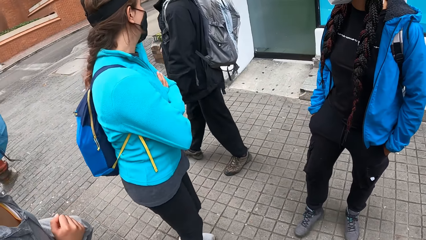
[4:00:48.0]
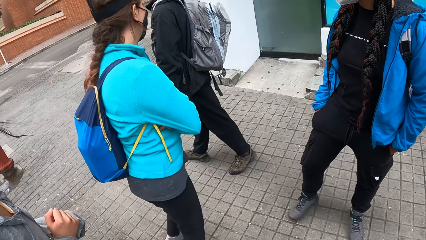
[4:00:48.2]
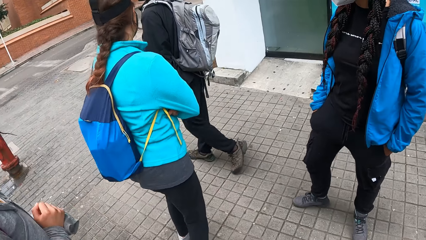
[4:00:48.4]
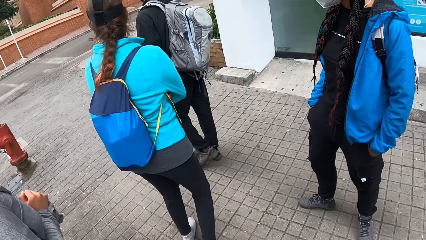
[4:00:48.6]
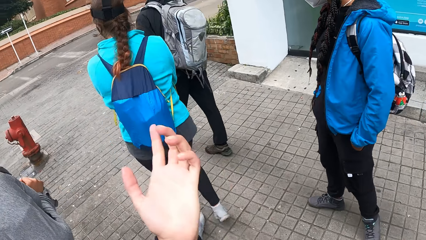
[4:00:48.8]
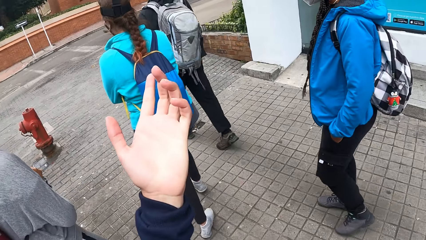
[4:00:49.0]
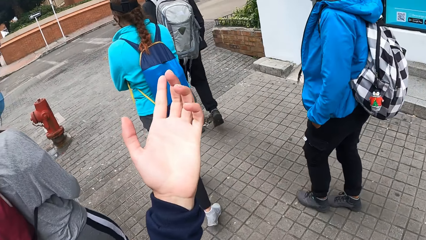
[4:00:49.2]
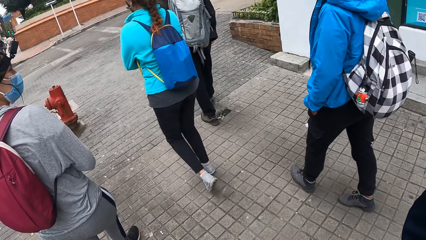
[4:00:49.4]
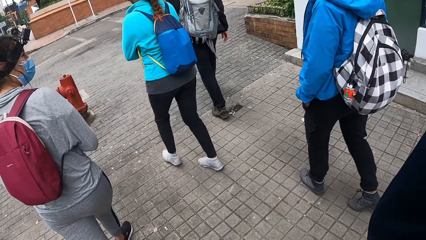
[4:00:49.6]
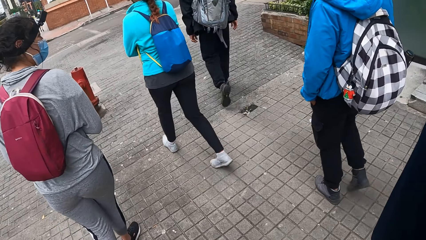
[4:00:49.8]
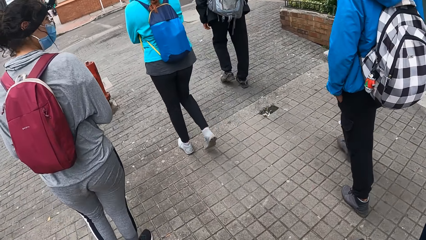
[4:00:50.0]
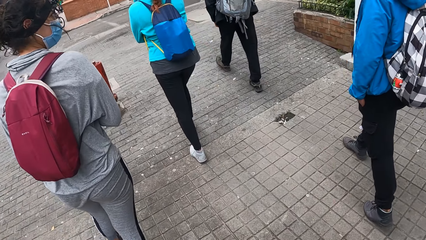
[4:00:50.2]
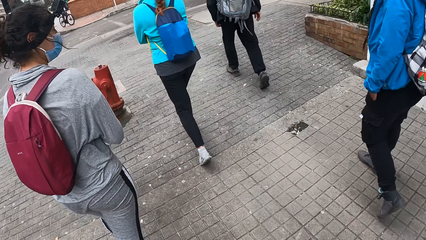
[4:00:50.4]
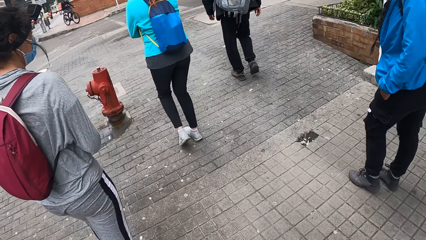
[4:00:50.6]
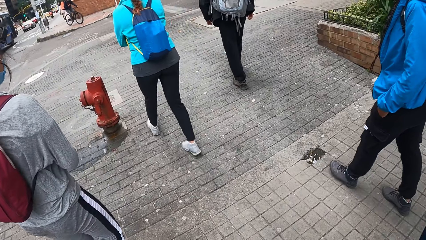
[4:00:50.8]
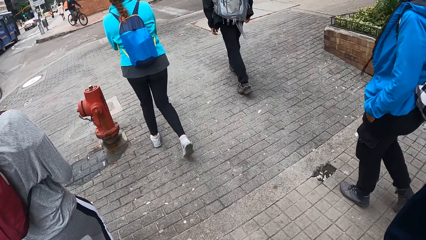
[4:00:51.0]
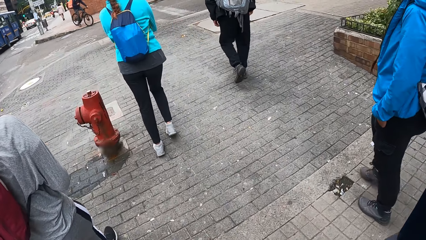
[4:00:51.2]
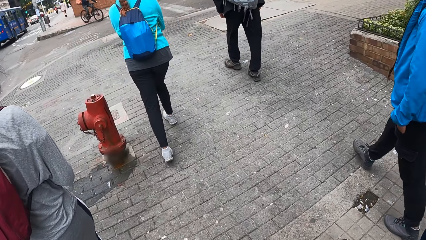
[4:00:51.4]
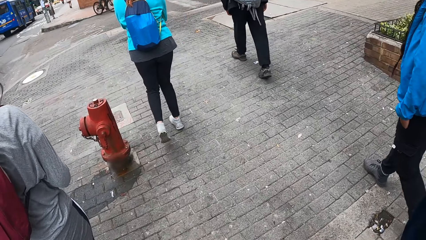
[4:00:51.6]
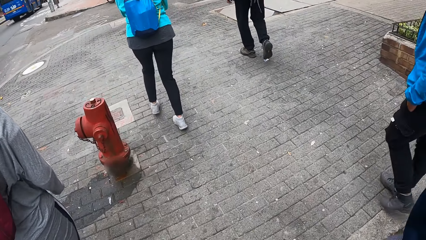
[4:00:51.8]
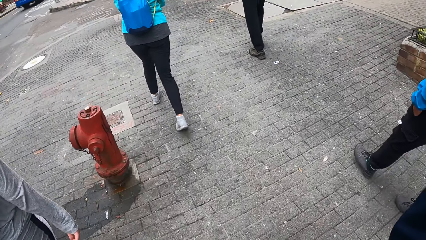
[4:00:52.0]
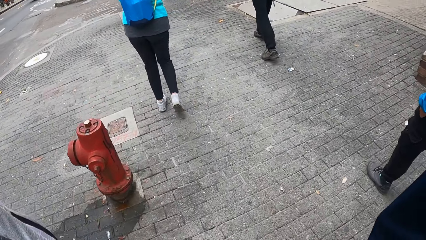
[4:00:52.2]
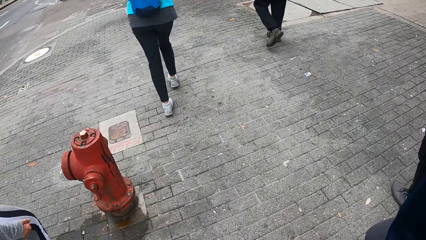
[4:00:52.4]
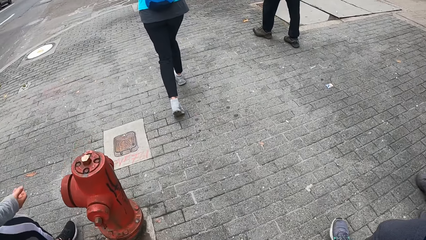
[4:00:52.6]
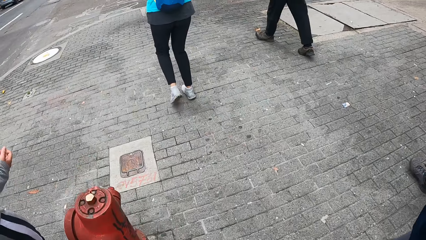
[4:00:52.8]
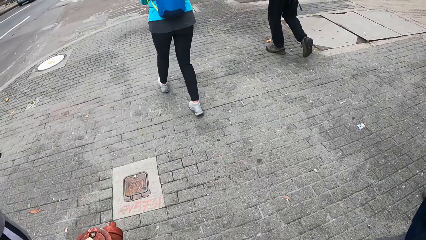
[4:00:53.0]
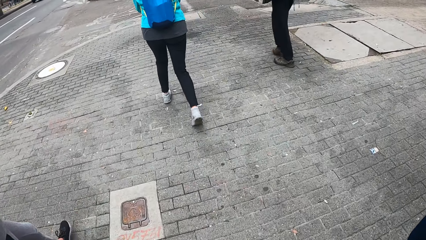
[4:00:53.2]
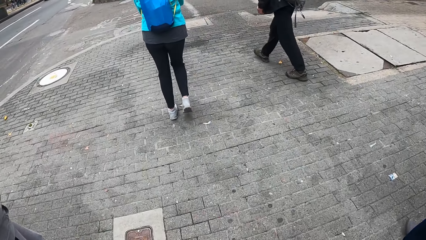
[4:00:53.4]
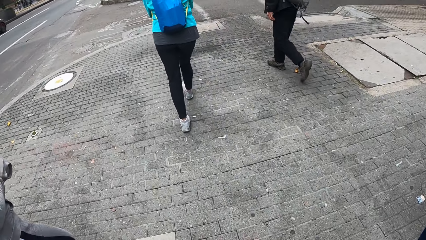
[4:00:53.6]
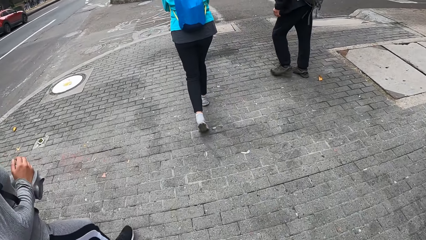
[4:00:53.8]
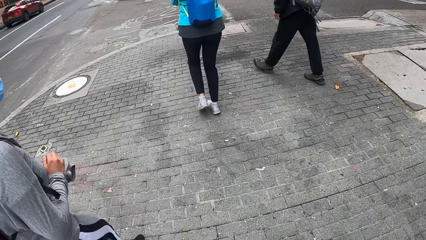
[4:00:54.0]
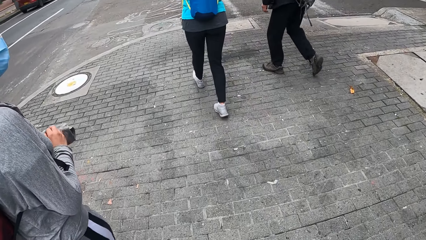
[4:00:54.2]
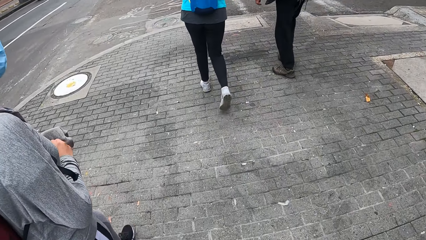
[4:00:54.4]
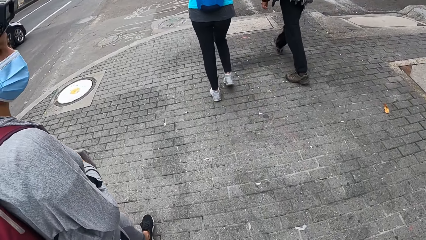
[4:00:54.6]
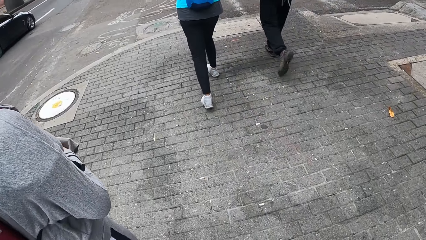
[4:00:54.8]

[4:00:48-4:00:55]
A lady walks around. Another lady walks around. Another lady walks around. Another lady walks around. The camera wearer walks around.

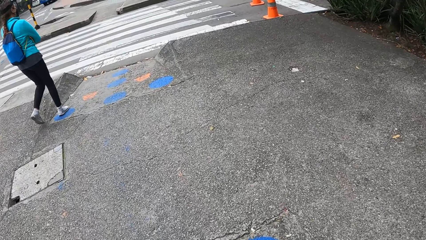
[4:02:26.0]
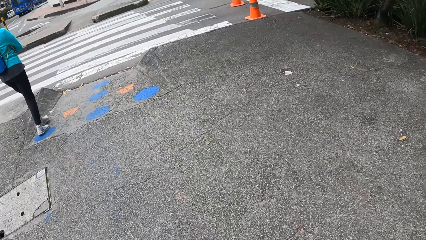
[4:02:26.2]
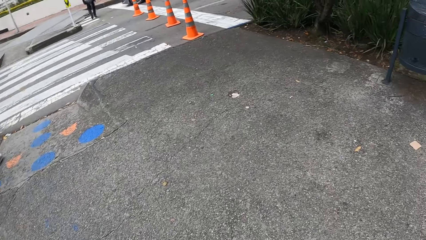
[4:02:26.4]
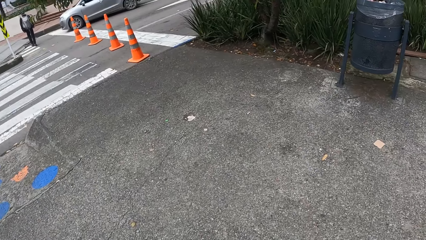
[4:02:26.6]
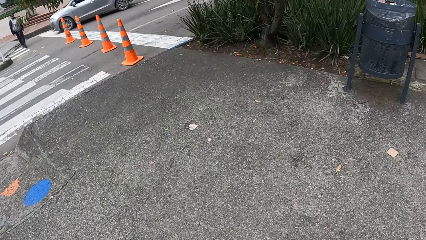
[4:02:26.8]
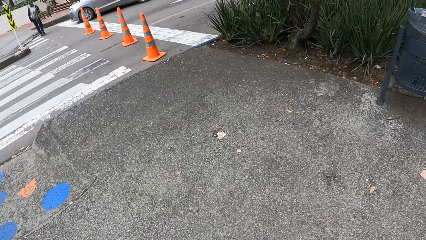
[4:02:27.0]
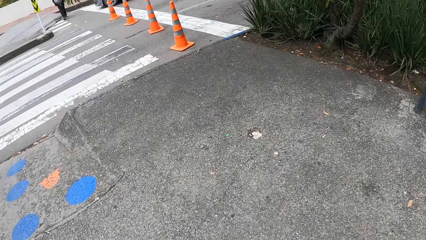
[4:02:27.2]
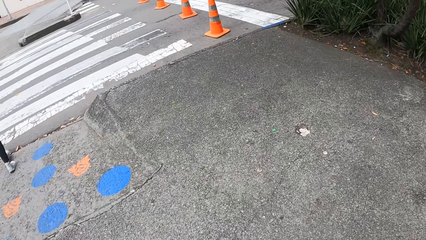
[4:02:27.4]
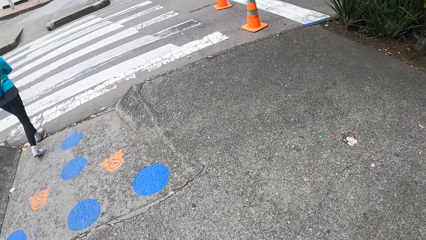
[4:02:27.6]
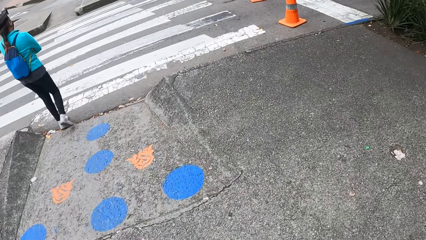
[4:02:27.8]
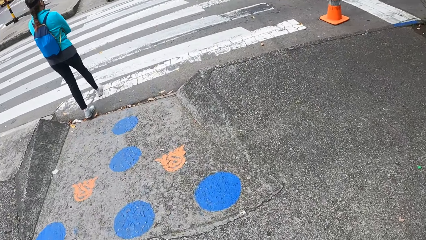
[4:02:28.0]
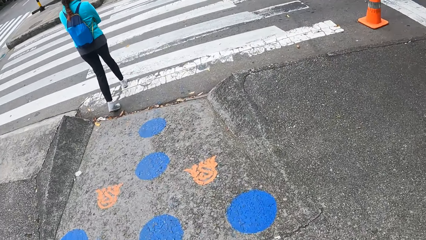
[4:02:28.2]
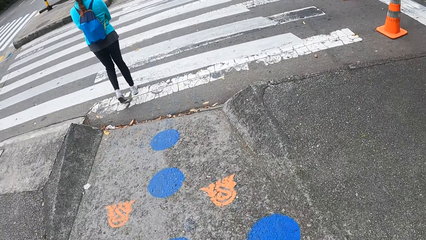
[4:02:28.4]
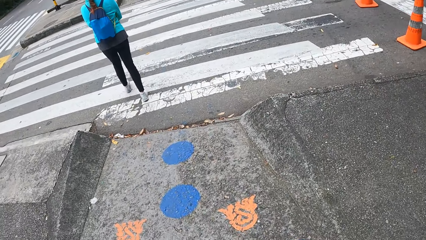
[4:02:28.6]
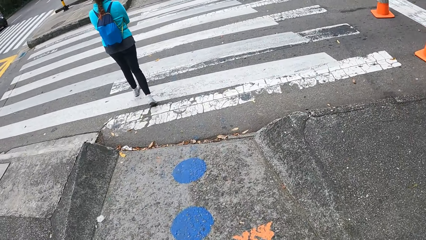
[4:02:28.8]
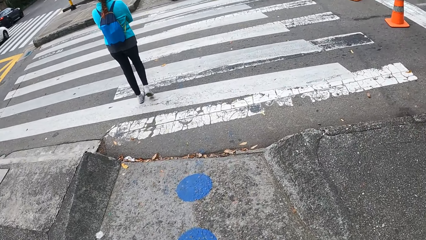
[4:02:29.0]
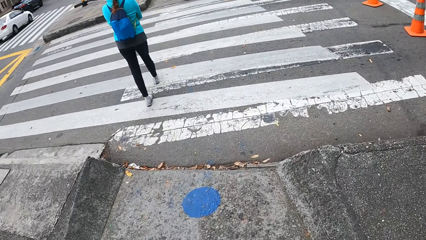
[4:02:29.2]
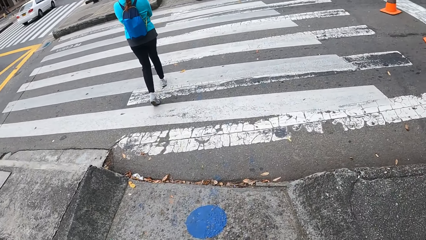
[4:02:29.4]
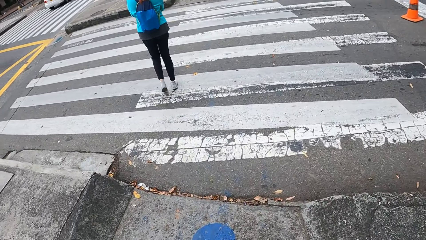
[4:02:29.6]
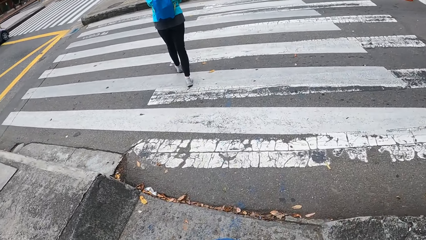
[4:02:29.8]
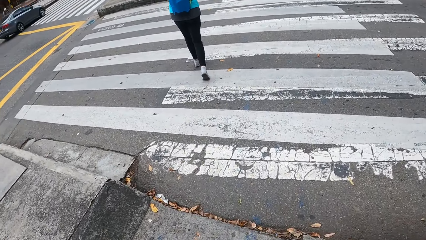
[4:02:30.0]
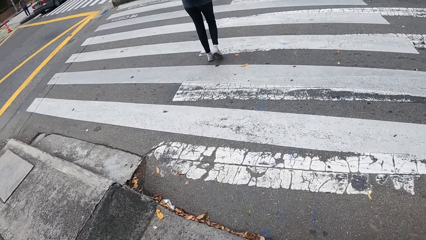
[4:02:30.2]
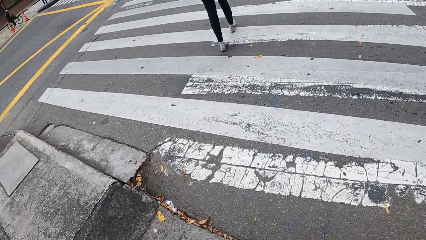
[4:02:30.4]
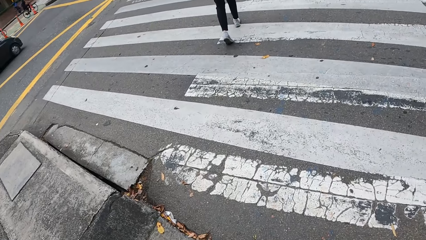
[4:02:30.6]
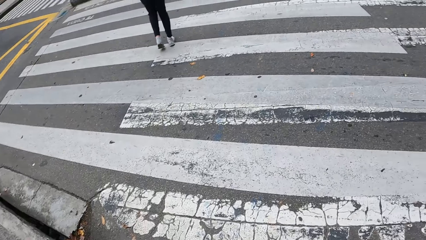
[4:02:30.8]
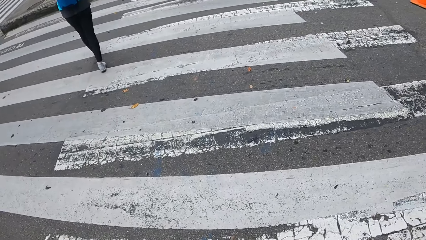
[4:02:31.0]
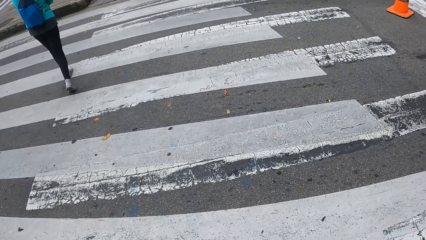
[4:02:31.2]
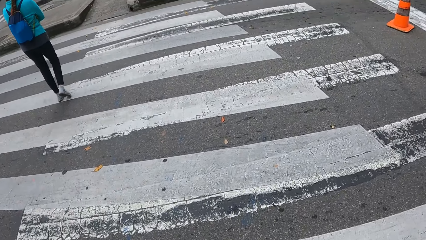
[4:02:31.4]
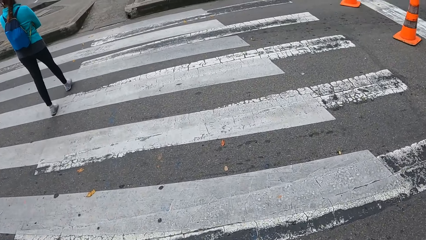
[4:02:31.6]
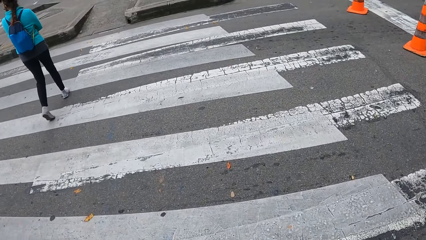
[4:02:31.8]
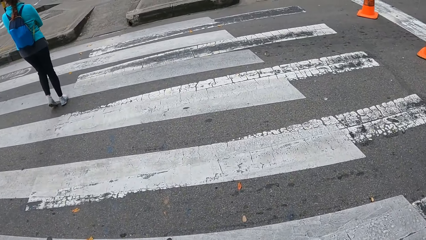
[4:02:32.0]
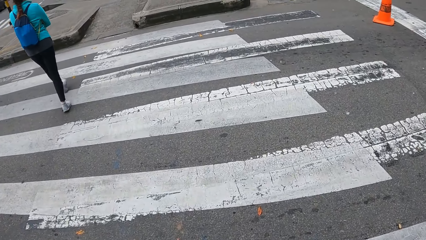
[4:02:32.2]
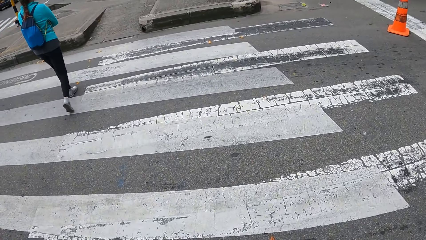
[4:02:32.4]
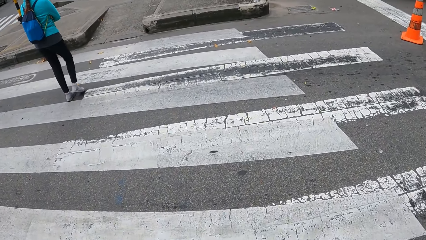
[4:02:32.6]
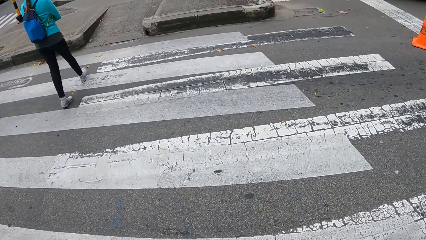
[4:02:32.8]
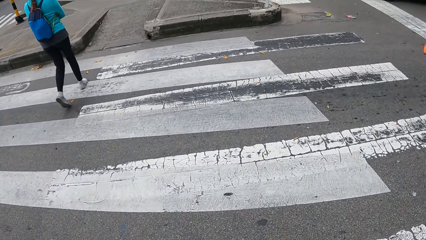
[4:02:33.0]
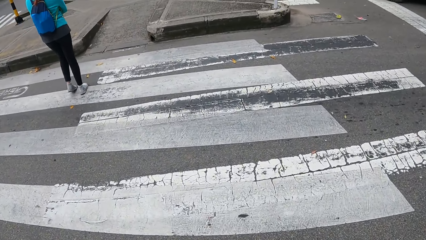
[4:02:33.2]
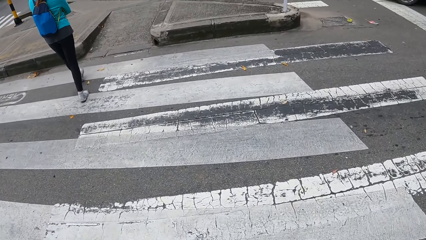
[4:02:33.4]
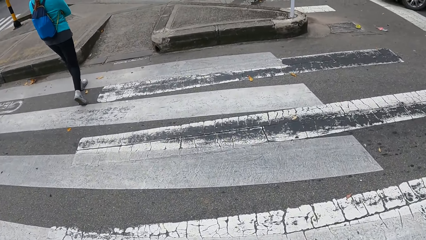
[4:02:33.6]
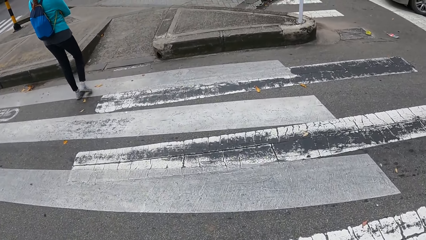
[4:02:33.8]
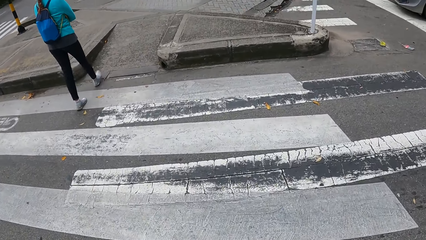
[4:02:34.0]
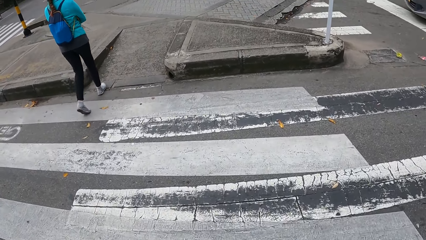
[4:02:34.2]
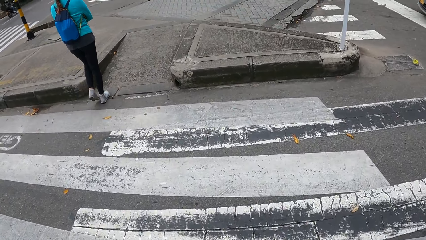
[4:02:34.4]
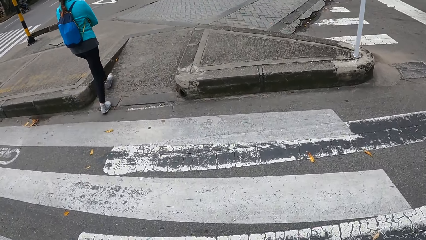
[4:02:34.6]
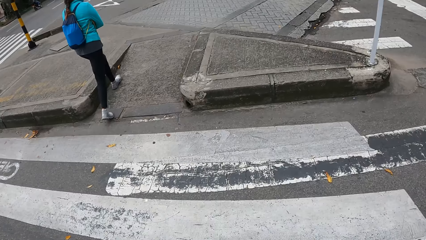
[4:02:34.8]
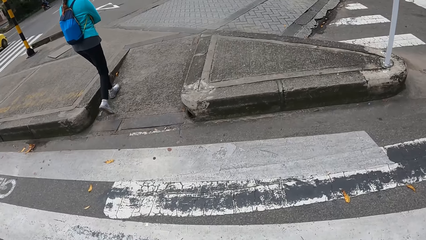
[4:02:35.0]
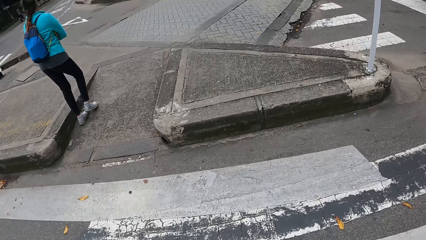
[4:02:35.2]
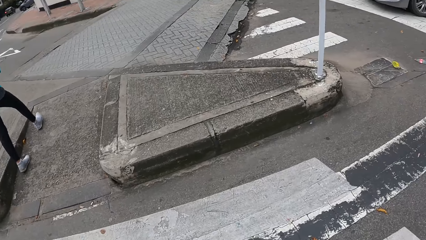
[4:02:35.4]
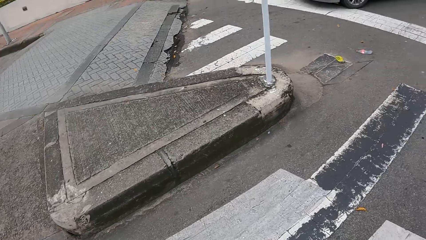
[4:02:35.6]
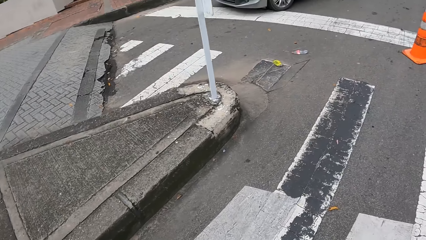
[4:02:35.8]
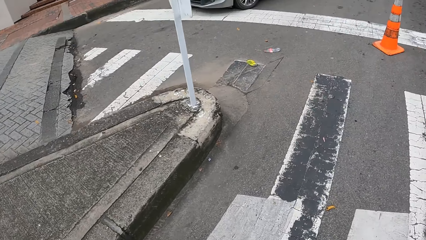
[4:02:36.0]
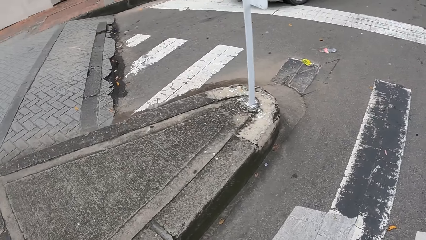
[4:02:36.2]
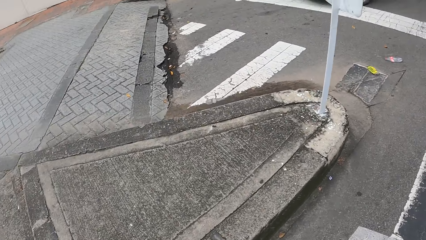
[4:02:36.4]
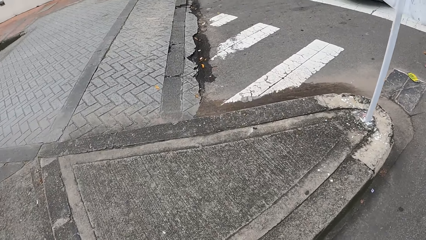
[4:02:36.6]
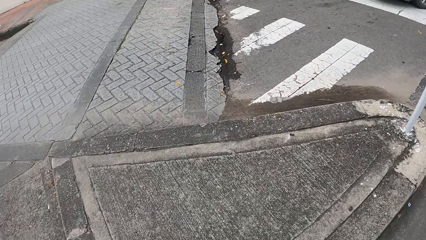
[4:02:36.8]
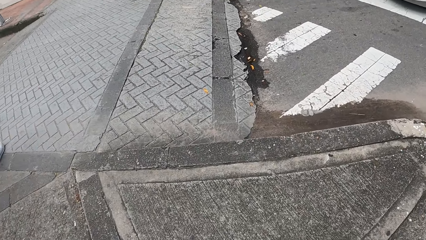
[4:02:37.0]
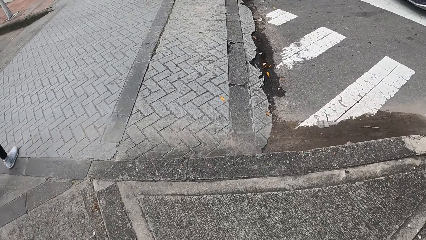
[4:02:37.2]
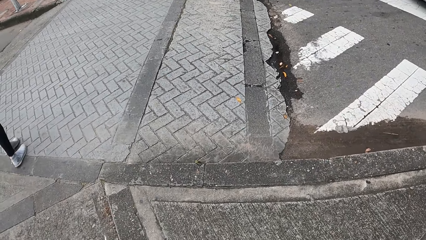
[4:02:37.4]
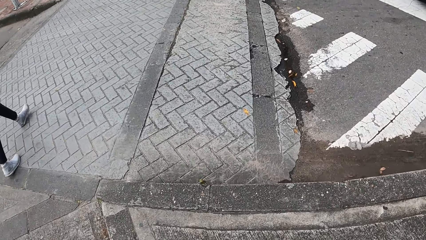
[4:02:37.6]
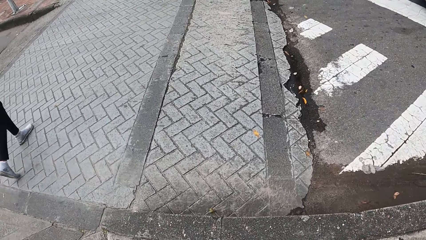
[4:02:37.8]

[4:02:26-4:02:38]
The camera wearer looks around. They look around again.
